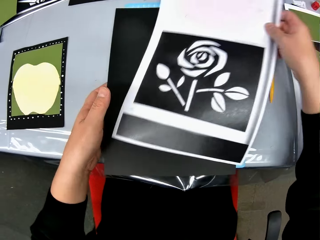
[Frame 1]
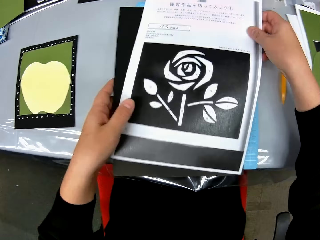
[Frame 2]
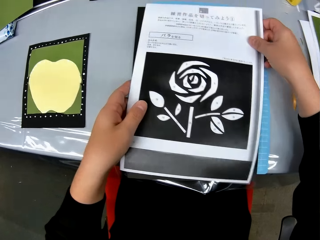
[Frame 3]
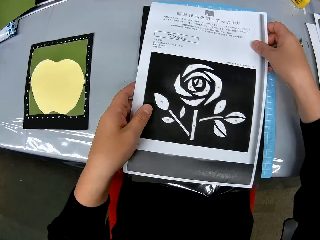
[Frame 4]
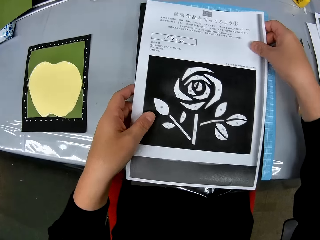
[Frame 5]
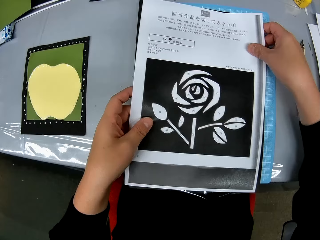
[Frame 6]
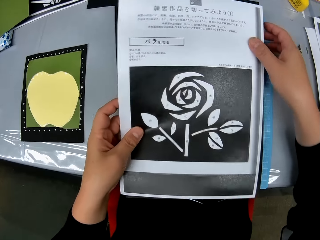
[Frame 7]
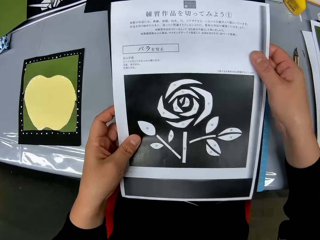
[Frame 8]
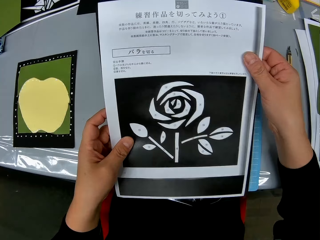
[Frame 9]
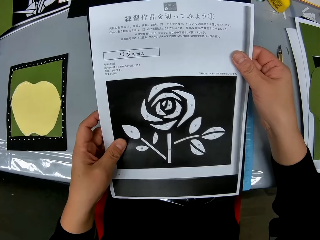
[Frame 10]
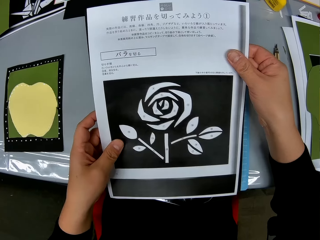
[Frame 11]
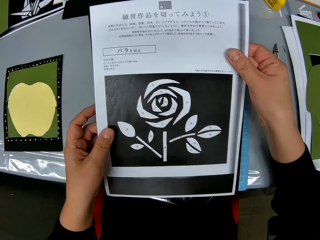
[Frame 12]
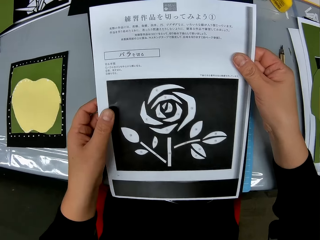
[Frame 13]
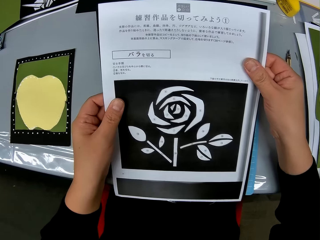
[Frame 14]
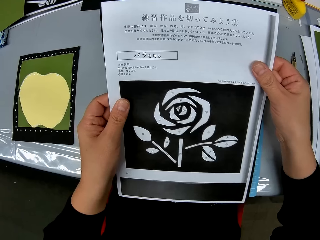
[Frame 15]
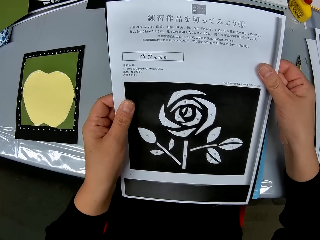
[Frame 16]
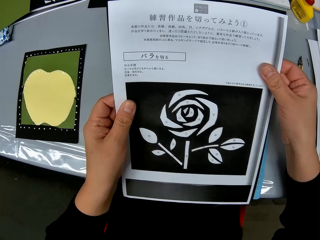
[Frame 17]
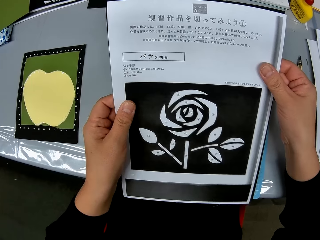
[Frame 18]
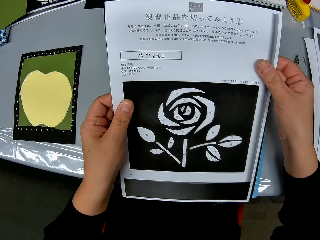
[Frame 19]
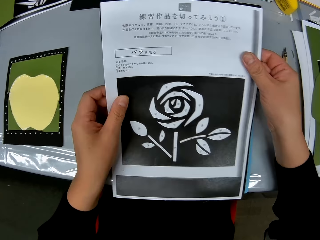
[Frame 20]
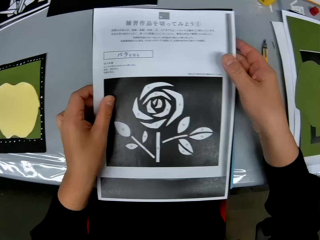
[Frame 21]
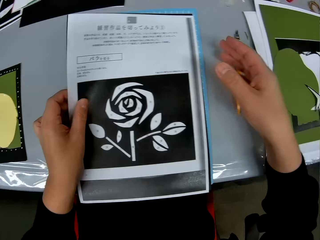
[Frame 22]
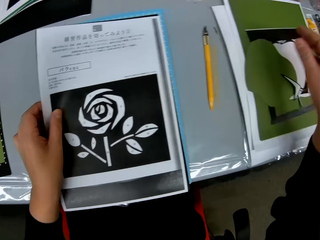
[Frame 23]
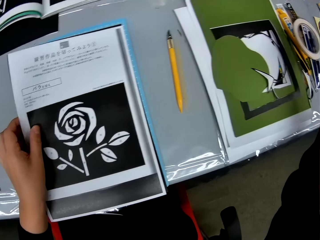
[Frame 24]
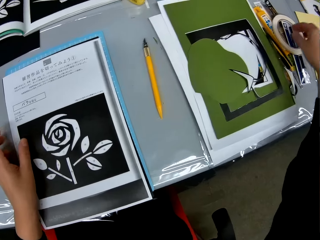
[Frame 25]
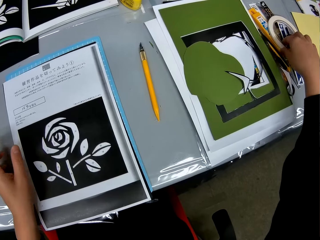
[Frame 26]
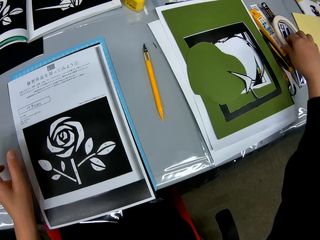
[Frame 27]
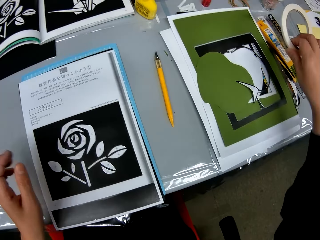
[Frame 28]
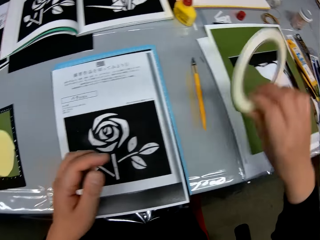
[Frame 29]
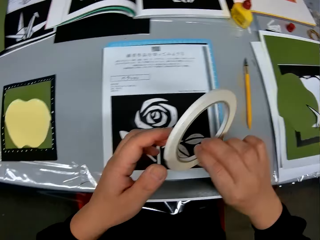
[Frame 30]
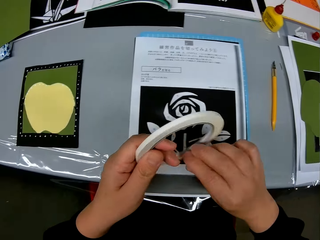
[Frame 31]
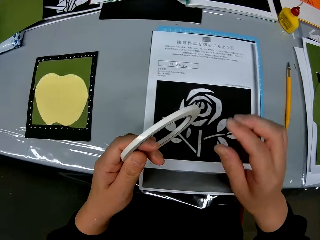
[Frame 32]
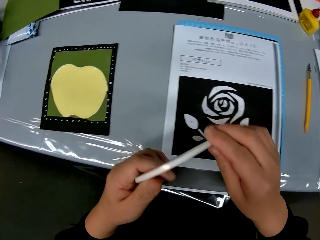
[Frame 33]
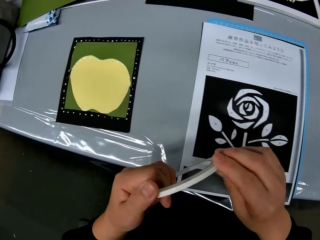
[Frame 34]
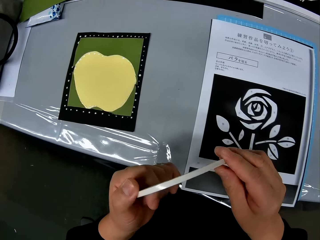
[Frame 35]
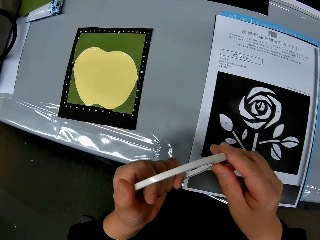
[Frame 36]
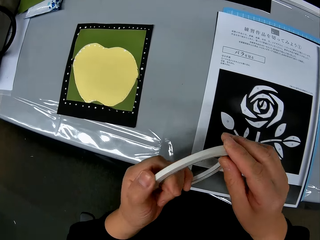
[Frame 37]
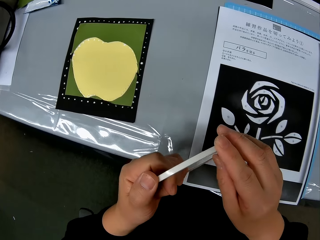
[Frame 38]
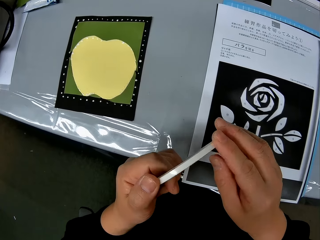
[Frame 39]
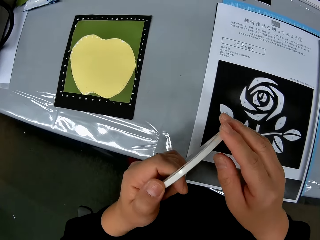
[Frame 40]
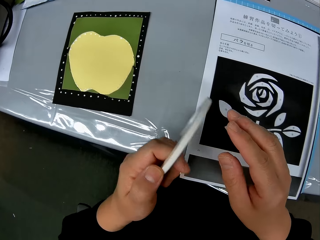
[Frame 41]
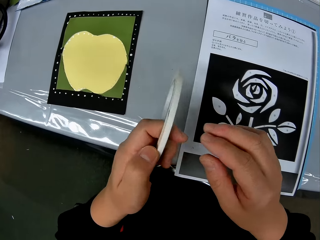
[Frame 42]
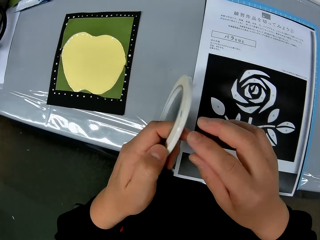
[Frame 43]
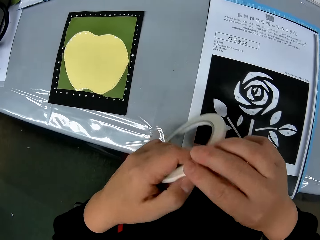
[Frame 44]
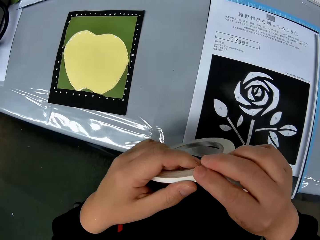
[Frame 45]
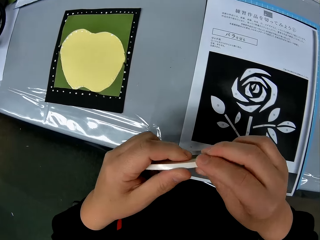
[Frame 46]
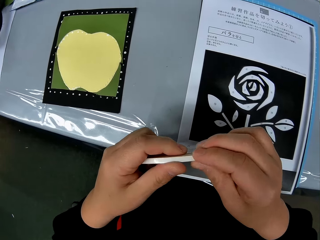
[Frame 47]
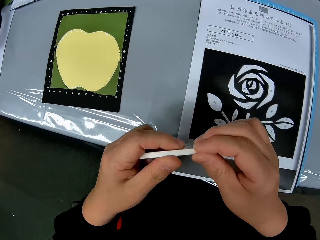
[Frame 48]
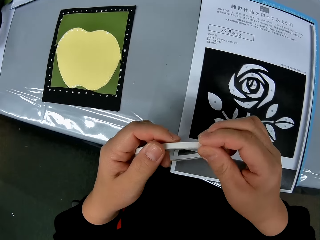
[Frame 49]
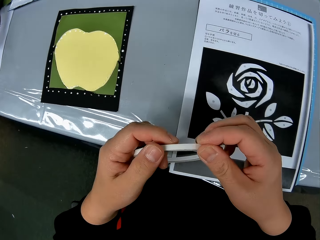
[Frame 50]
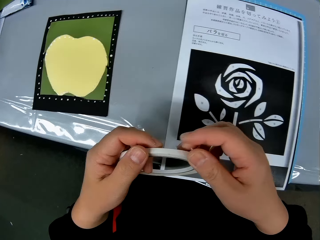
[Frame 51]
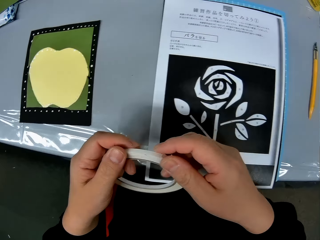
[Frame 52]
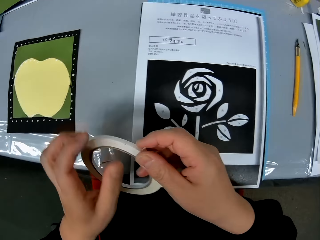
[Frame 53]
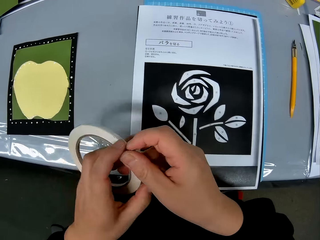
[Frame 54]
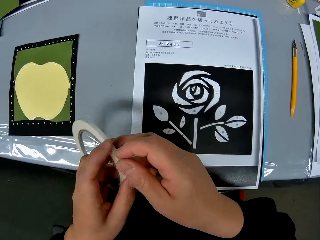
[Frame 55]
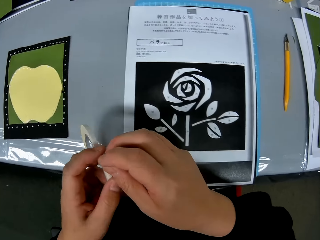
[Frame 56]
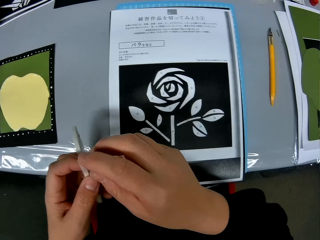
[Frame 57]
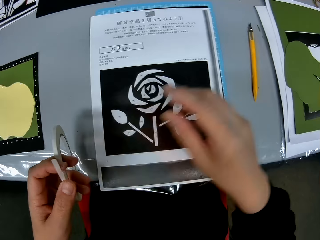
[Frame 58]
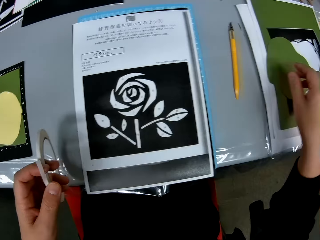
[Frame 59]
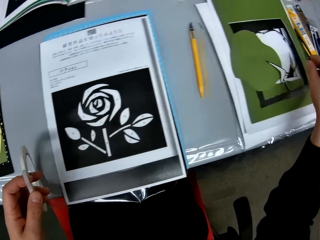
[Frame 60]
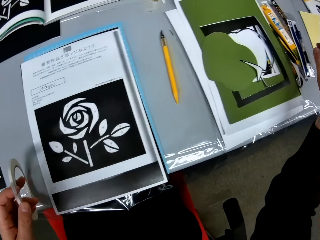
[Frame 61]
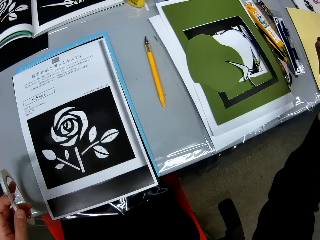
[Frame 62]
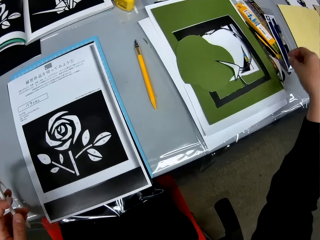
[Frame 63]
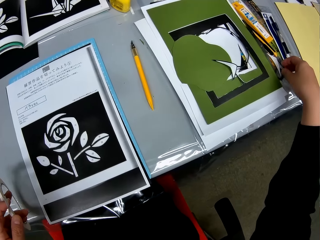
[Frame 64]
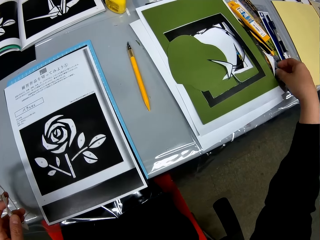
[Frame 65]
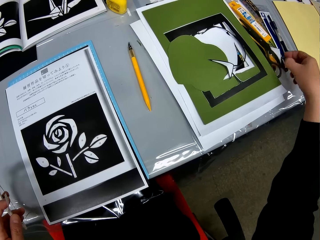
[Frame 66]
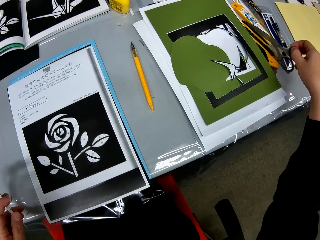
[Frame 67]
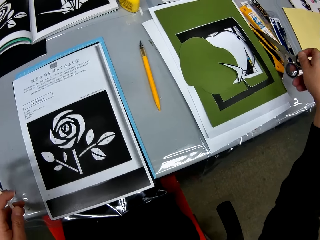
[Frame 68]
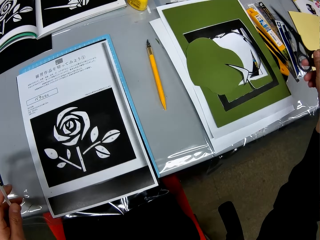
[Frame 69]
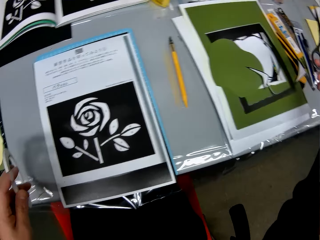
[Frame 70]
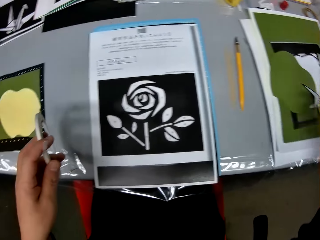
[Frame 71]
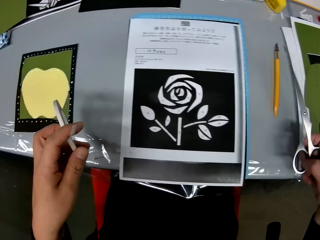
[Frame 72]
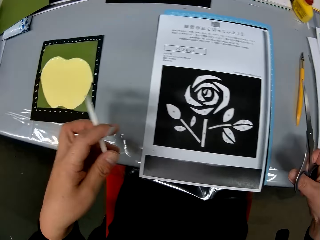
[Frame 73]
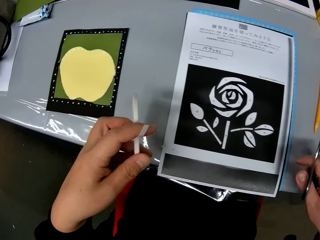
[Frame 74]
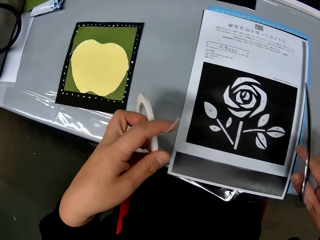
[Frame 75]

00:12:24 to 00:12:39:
The camera wearer puts the paper with drawing or picture on the black cardstock or paper. She picks up the paper with drawing and the black cardstock from the cutting mat. She aligns both the picture and the paper. She checks the paper with drawing and the black cardstock. She puts the paper with drawing and the black cardstock on the cutting mat. She picks up a double sided tape from the table. She unrolls the double sided tape with her hands. She exchanges the tape to the other hand. She touches the tape with the other hand. She holds the tape with the other hand. She turns the tape. She pulls the tape. She picks up a pair of scissors from the table.

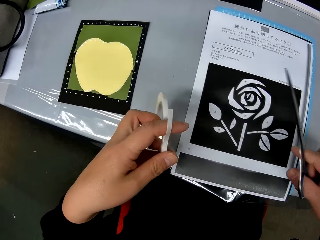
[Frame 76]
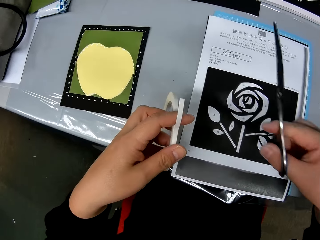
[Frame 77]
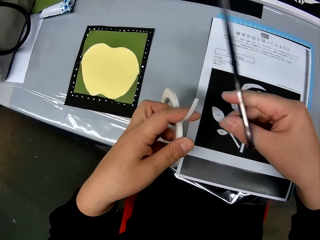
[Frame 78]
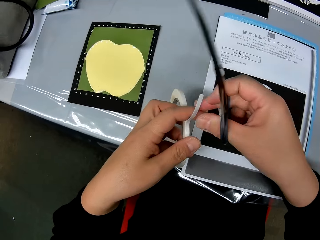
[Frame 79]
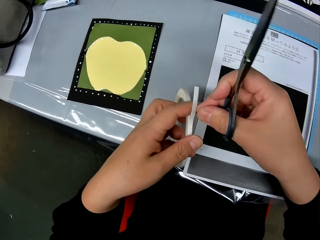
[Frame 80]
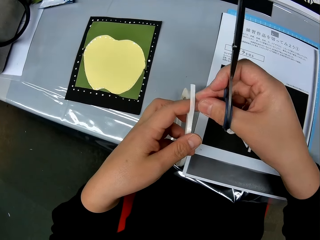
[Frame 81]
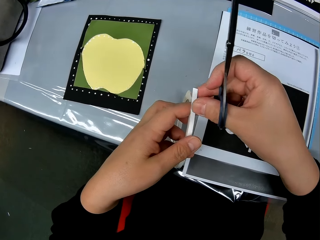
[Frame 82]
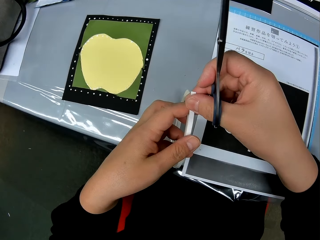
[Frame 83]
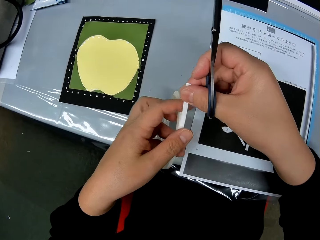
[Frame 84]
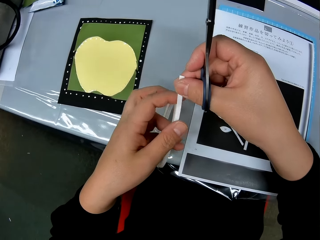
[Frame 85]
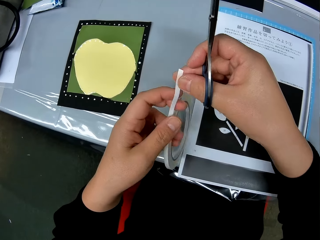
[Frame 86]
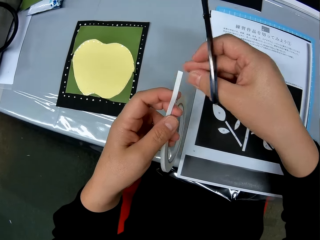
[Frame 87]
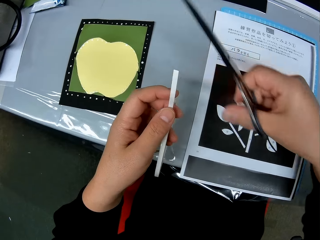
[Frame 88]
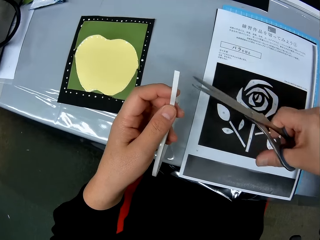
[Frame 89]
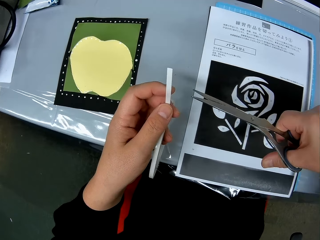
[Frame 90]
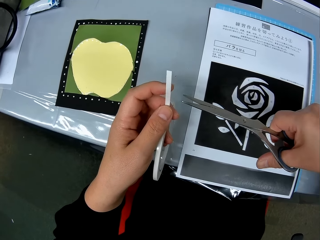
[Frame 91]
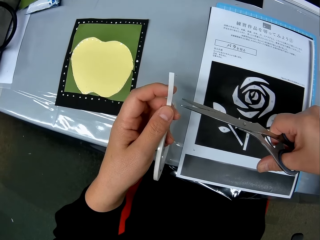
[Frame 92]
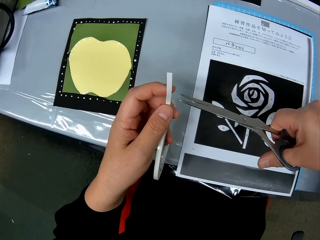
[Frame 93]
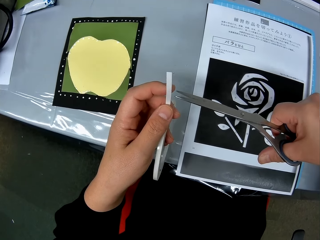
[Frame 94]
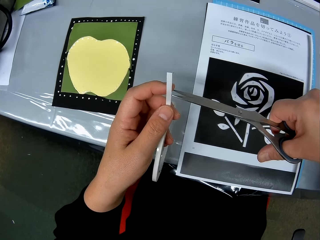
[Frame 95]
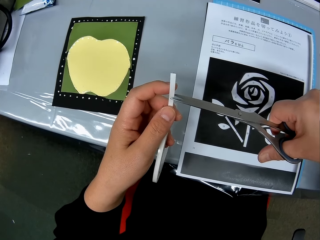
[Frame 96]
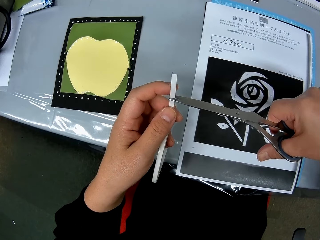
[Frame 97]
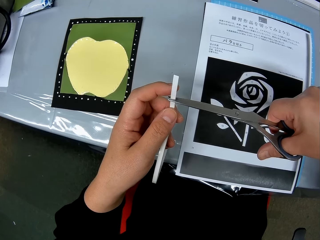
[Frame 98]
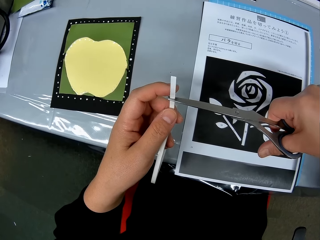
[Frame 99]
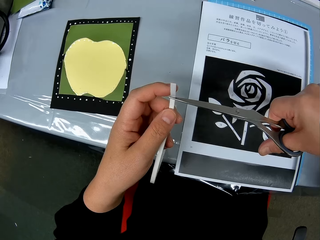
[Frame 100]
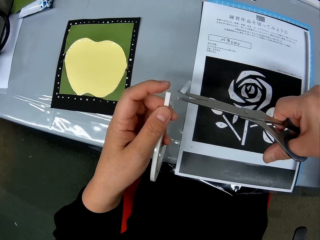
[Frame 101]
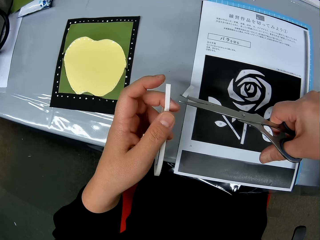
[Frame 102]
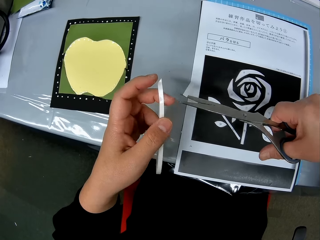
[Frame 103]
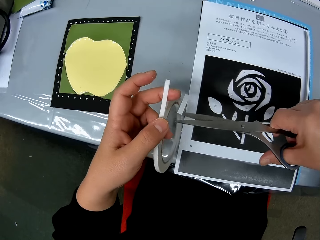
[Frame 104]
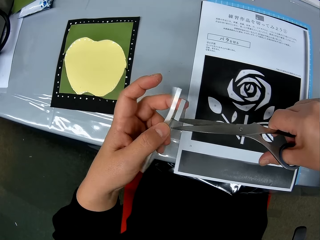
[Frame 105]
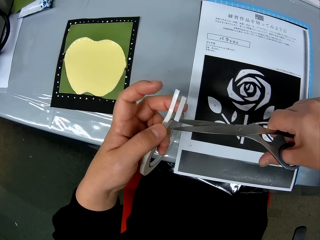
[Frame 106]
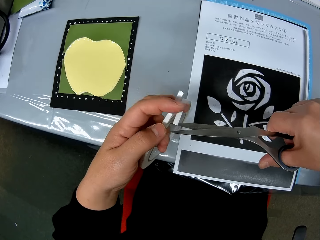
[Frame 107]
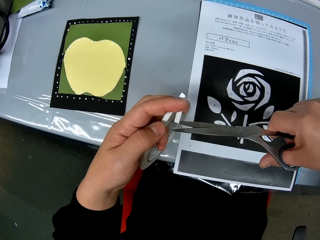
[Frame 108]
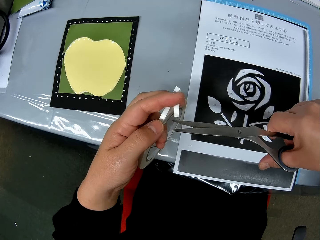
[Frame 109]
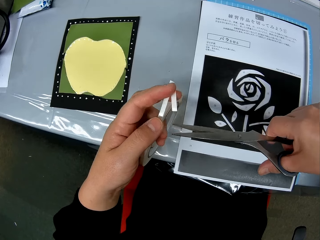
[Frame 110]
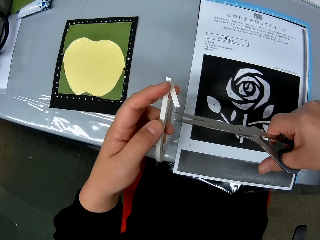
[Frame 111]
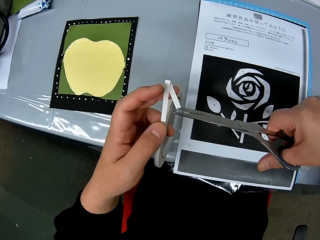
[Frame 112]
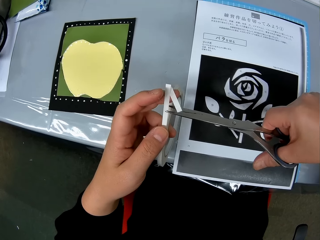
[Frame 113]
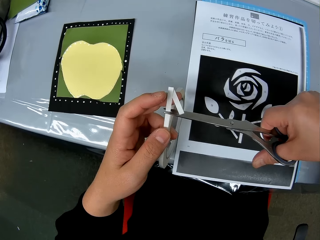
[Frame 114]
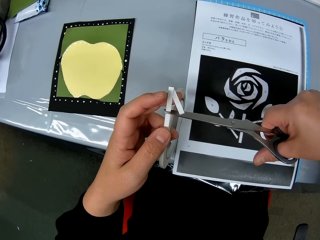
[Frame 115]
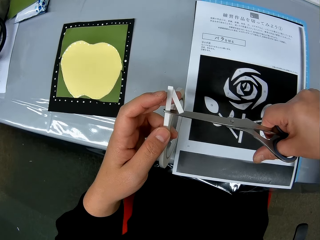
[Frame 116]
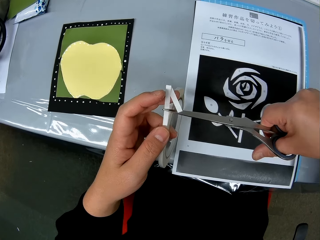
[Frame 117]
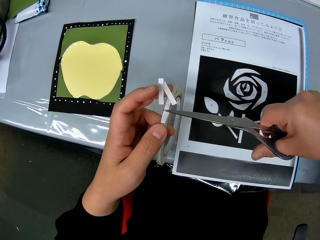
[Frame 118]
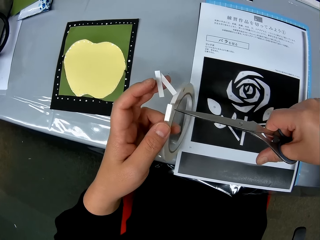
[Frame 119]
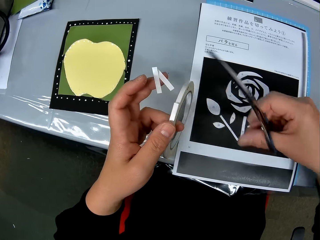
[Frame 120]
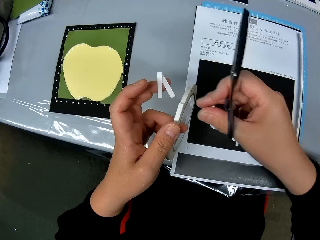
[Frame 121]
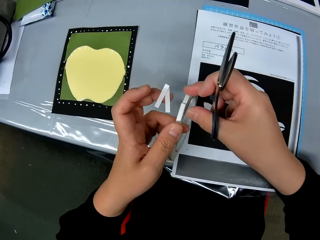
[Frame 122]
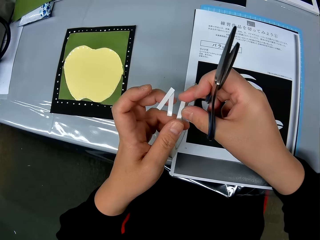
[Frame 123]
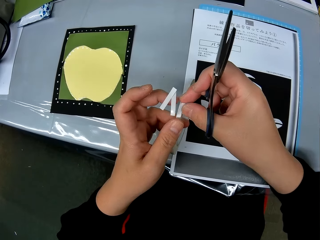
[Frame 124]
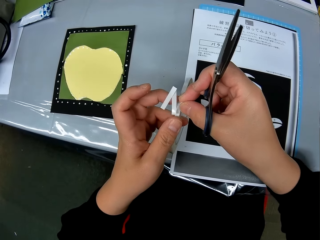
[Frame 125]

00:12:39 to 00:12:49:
The camera wearer unrolls the double sided tape more with her hands. She raises the tape. She cuts the double sided tape with the scissors. She moves the tape. She cuts the double sided tape with the scissors again. She takes the cut tape.
